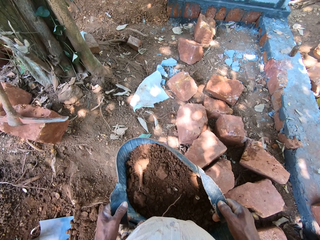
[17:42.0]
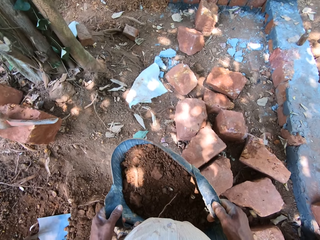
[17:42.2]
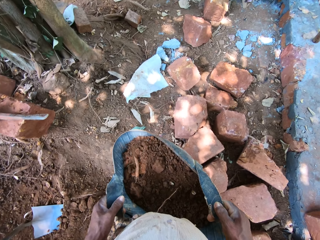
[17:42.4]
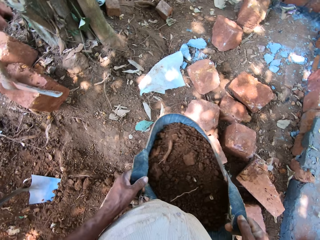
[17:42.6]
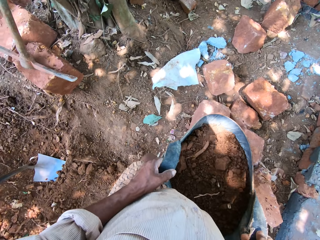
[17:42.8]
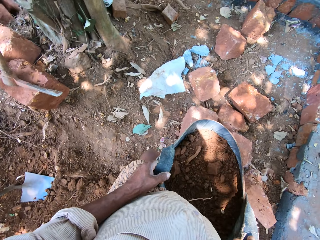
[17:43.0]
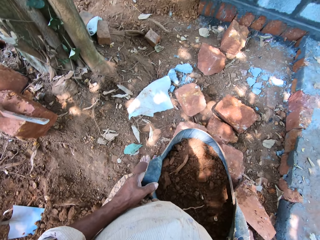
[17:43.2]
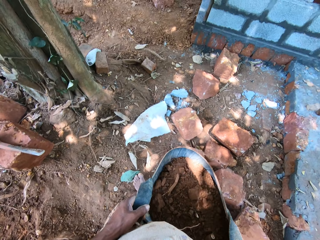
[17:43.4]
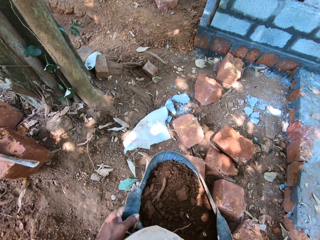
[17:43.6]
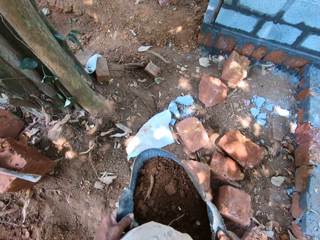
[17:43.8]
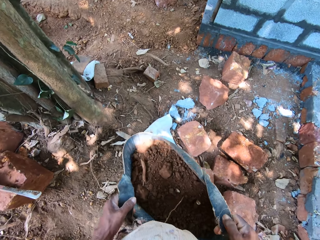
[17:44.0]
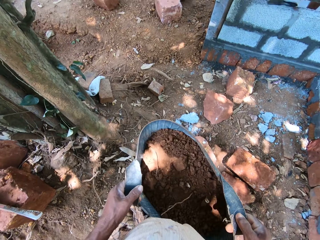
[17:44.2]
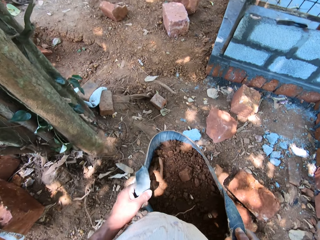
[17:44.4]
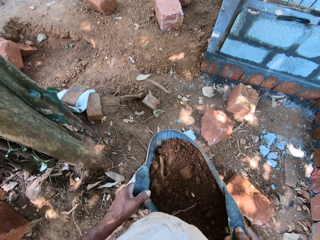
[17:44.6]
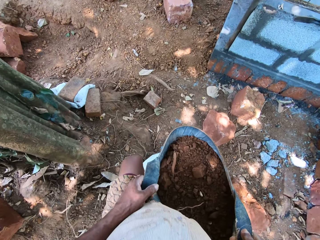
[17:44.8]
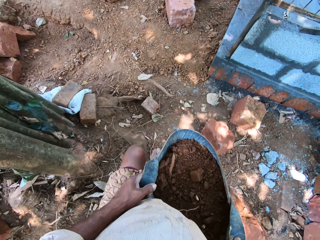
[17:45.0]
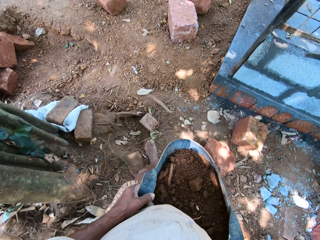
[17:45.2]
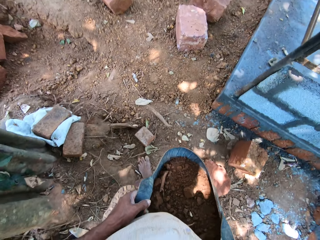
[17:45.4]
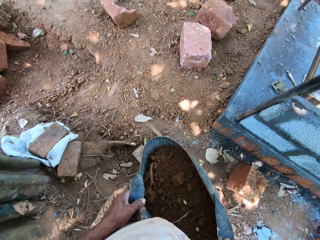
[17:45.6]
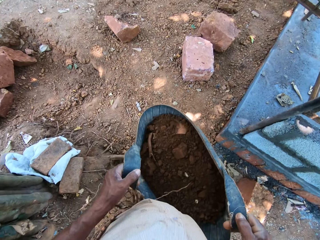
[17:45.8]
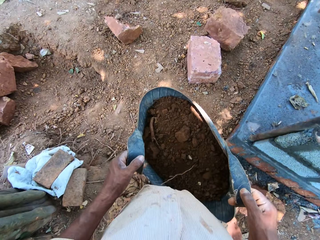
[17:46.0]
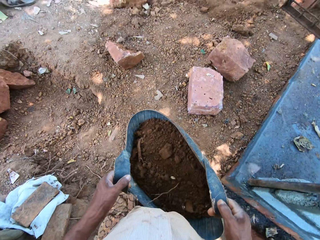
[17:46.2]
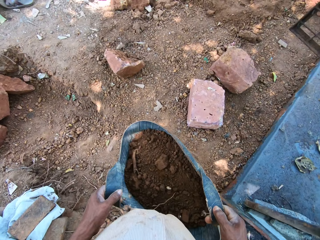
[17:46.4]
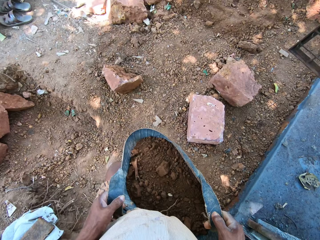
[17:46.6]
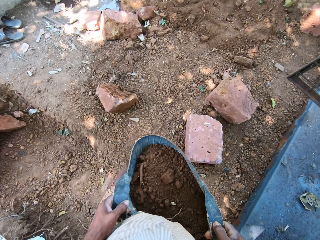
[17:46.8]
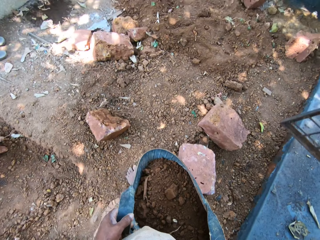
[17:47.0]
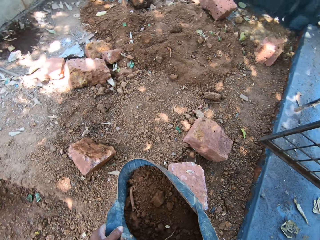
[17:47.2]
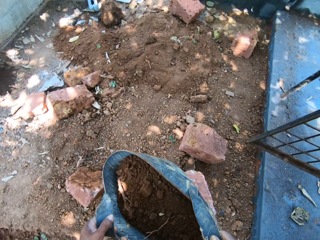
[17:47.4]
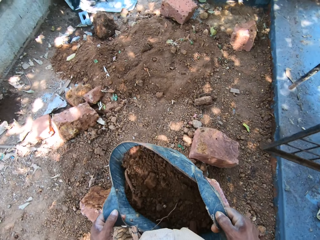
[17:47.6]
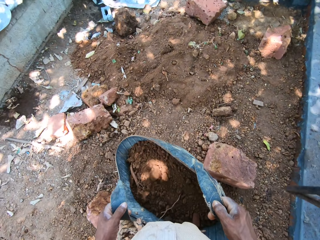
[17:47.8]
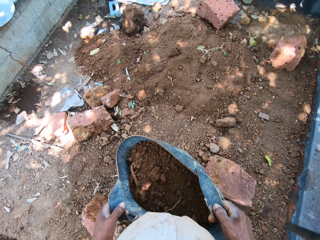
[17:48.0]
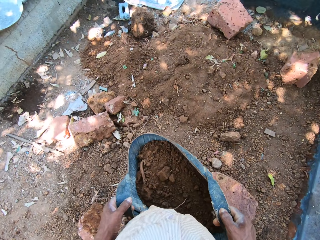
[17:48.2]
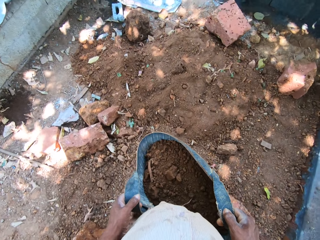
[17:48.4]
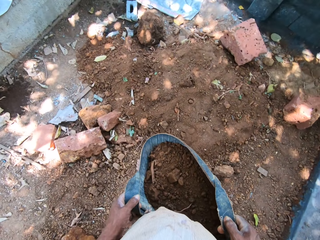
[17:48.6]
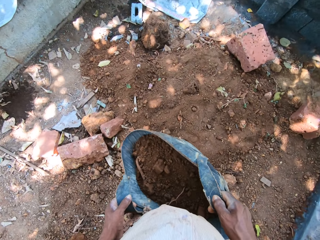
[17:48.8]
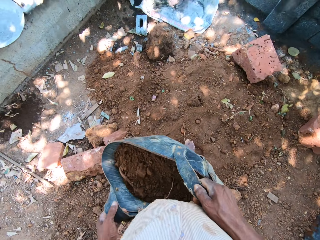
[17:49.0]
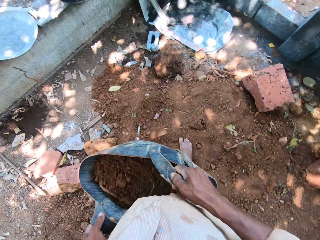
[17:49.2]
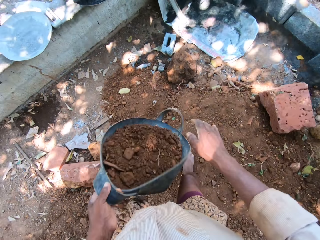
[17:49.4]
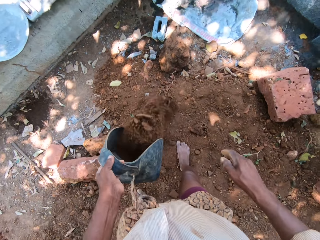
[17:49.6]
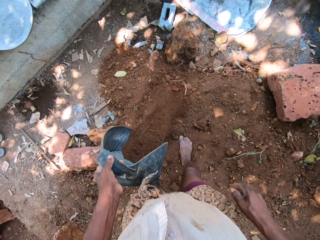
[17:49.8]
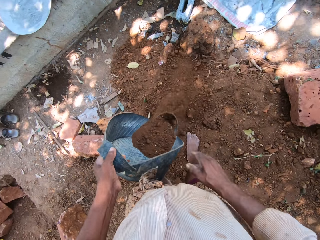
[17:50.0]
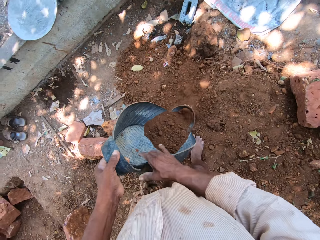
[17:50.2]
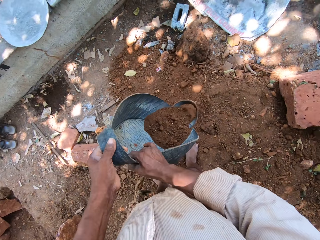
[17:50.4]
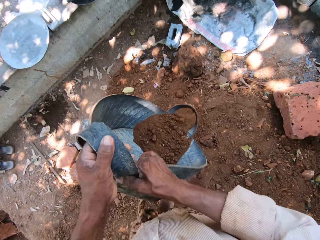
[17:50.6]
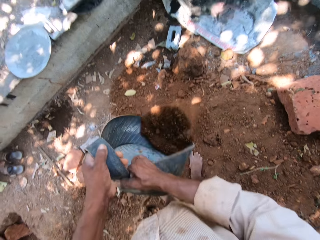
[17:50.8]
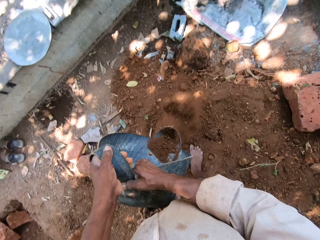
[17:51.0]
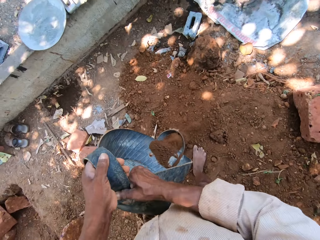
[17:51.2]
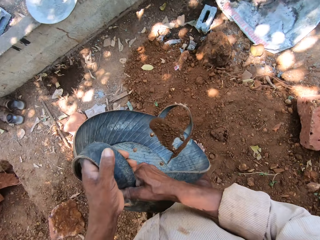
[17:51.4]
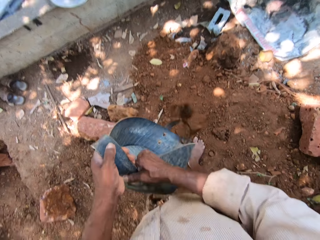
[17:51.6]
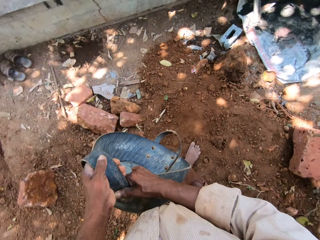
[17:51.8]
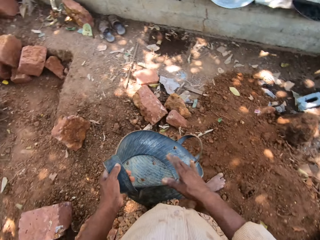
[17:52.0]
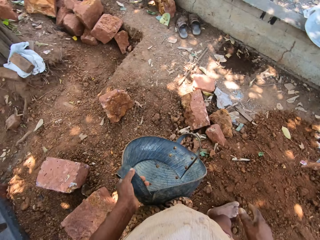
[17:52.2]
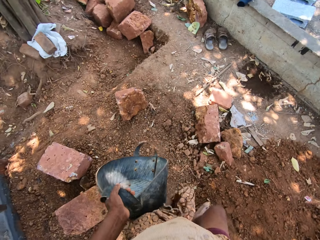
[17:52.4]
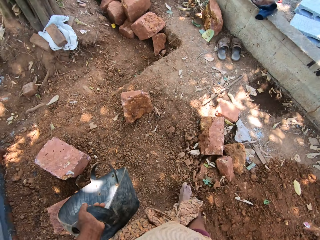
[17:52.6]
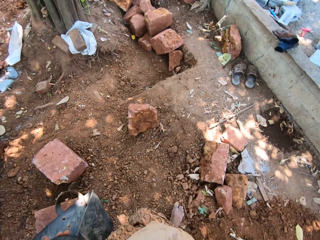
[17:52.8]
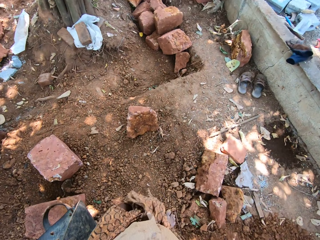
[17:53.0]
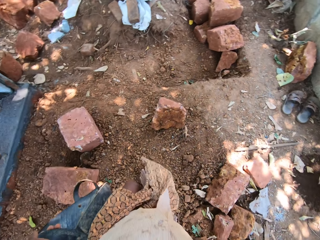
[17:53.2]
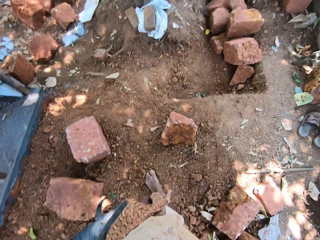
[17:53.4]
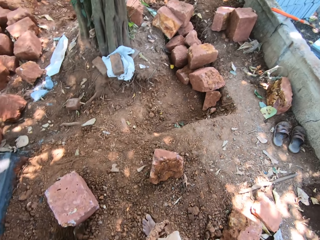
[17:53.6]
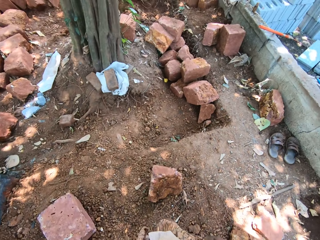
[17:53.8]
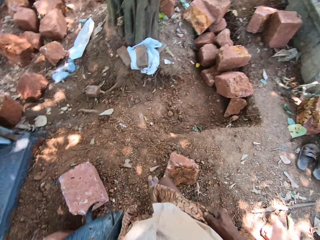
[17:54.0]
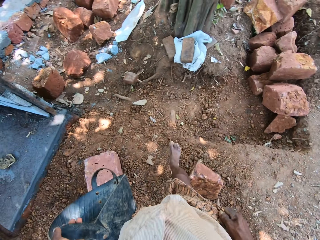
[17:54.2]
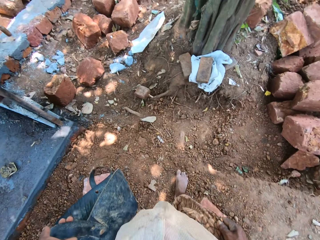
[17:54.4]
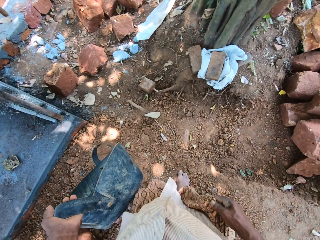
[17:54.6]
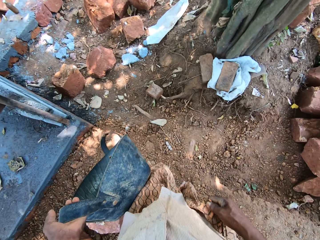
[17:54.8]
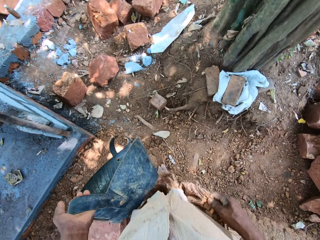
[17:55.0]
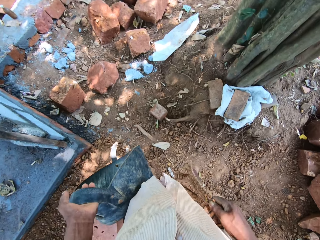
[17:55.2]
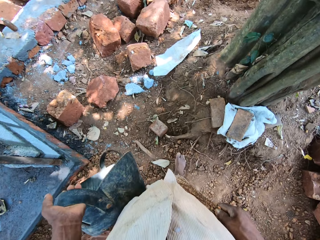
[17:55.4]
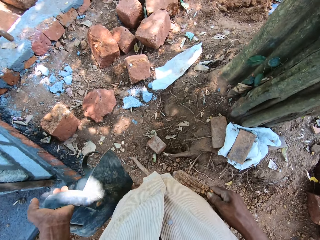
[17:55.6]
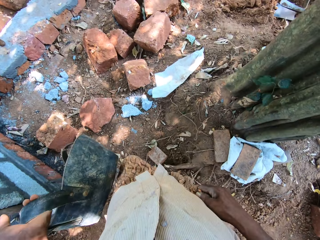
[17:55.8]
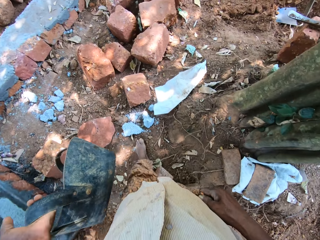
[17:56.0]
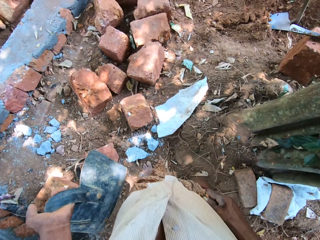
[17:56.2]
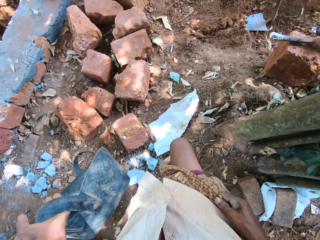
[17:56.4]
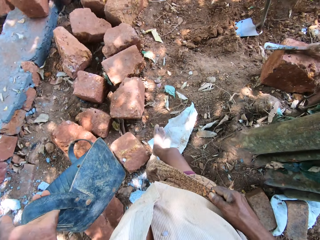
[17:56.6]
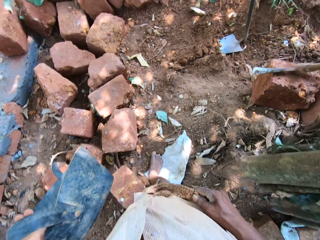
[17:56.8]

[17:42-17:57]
The camera wearer carries the basket or bucket with the soil. He walks. He speaks. He laughs. He empties the bucket on the ground with both hands. He interacts with a man. He walks.

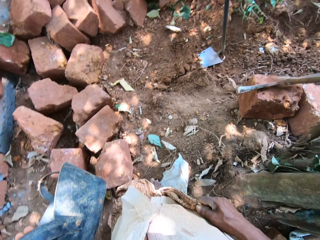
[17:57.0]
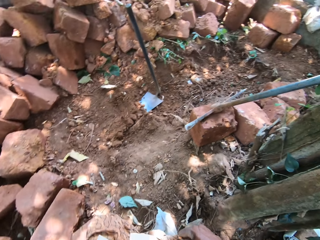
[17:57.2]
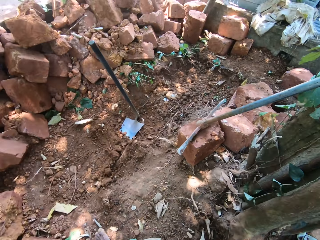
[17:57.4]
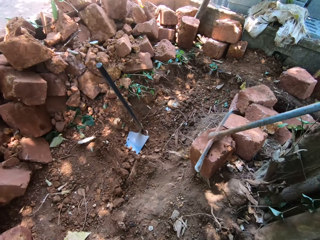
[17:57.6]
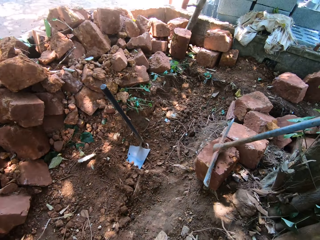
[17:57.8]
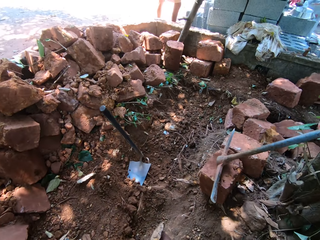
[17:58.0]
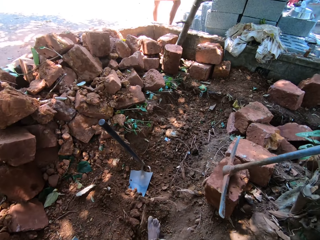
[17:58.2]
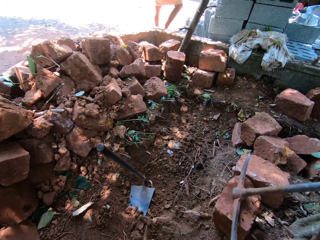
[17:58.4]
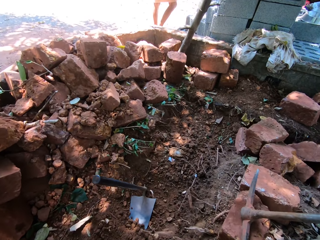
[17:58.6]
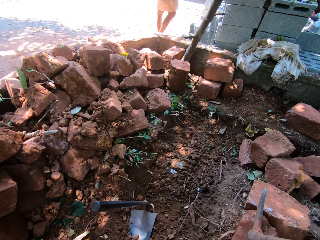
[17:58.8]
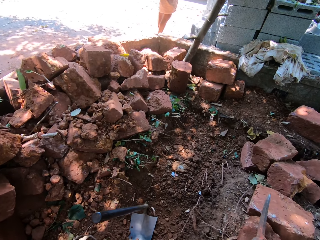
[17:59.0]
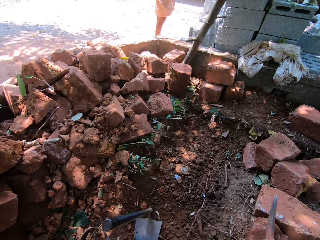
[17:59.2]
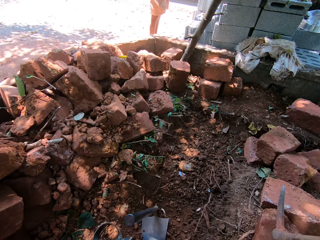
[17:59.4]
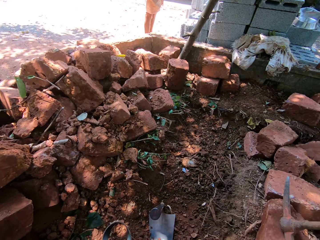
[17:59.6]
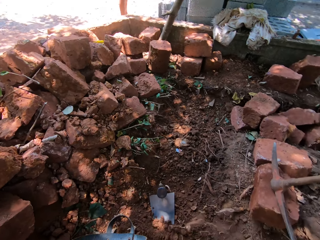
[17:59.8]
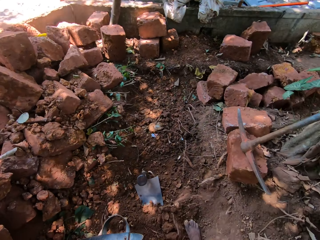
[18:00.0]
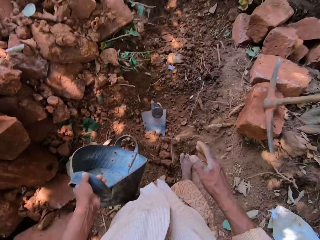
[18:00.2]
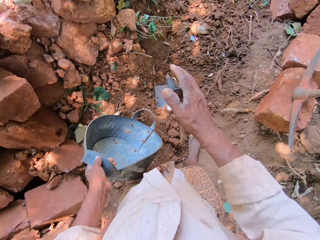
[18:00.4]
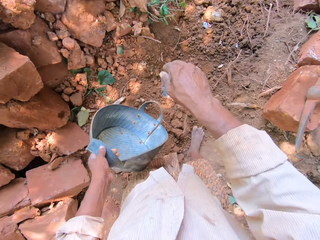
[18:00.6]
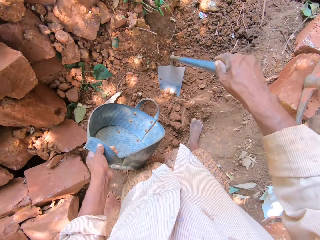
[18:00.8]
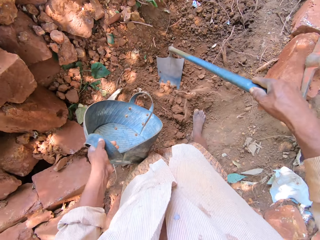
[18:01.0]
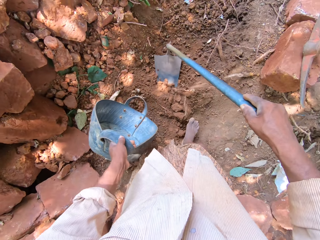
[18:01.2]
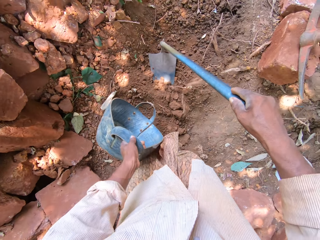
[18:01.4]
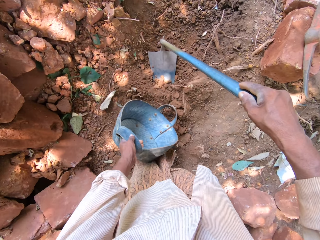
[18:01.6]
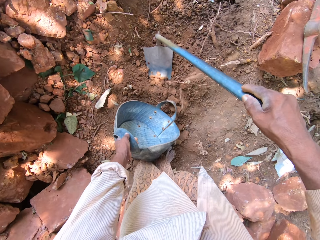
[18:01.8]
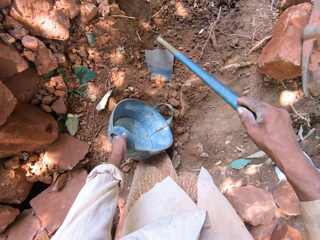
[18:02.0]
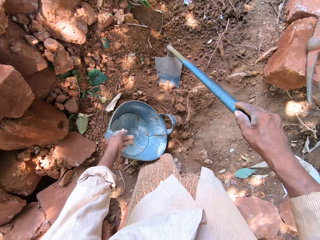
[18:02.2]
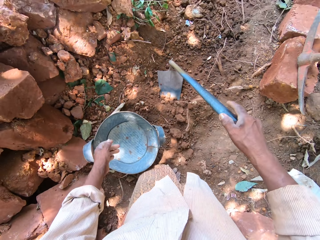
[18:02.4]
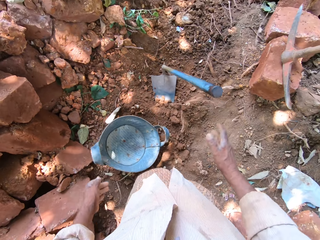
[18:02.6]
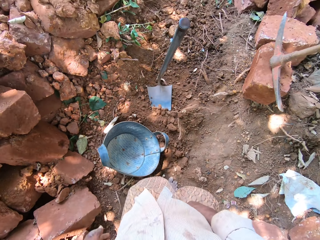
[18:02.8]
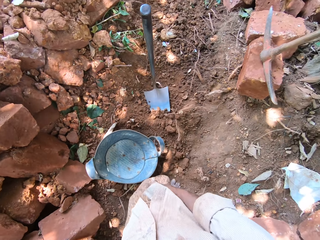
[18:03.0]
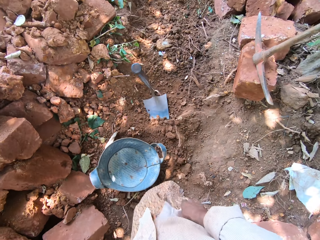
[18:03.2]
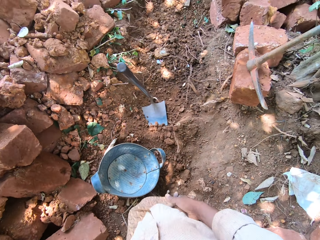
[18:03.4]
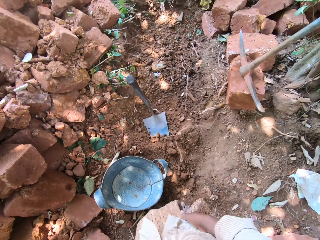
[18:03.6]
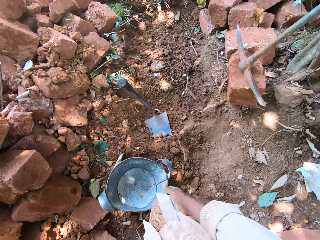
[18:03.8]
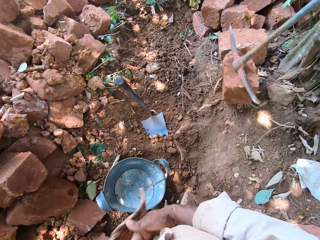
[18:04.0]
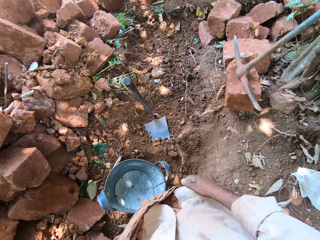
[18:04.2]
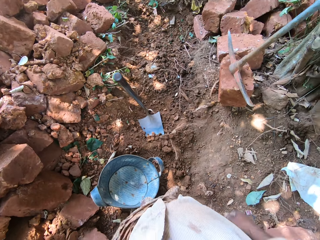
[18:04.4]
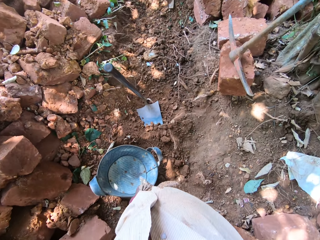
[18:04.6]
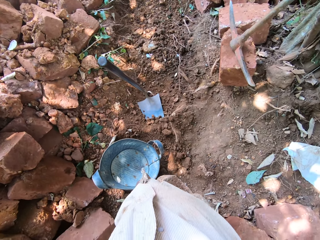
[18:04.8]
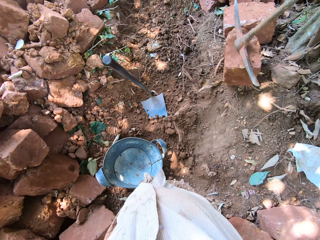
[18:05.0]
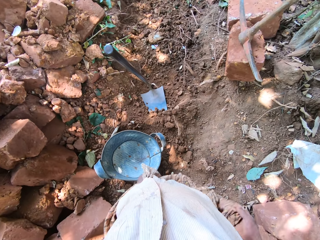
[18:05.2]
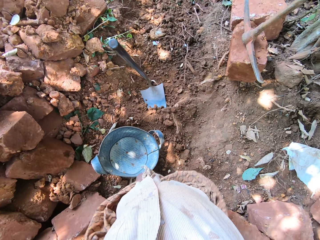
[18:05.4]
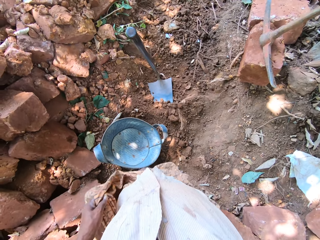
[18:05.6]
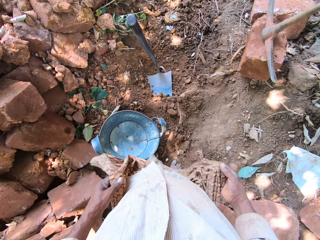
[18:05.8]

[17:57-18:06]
The camera wearer speaks. He holds the hoe on the ground with his right hand. He picks up the hoe. He drops the bucket on the ground with his left hand. He rubs his cloth with both hands. He leaves the hoe.
